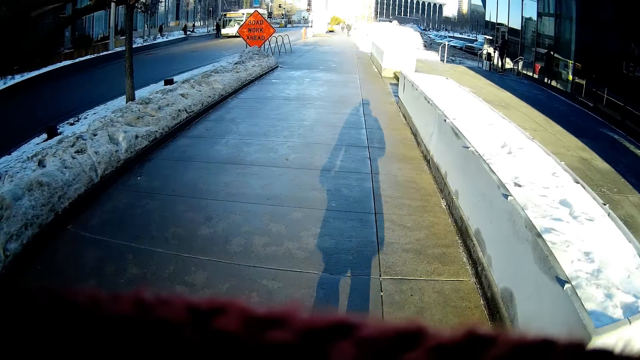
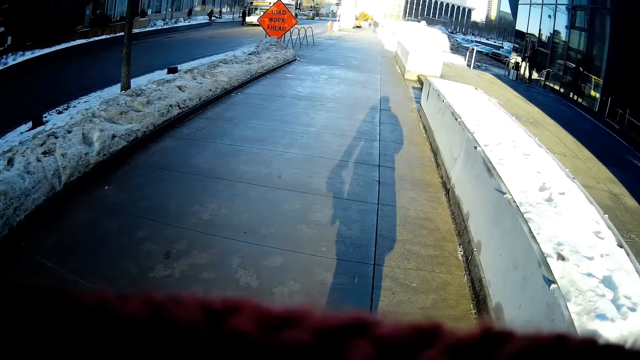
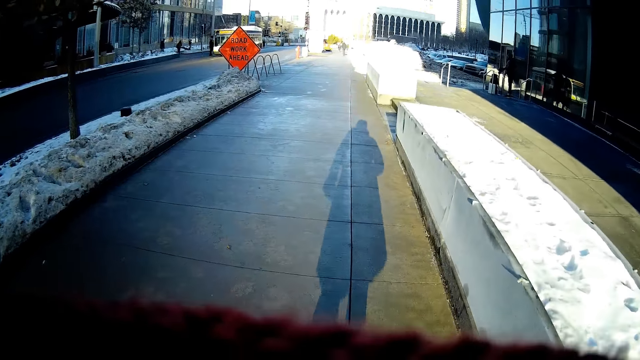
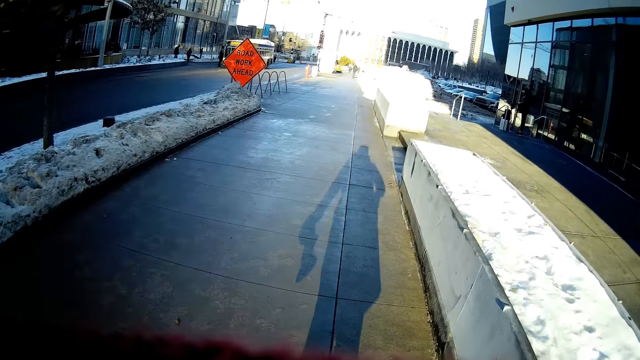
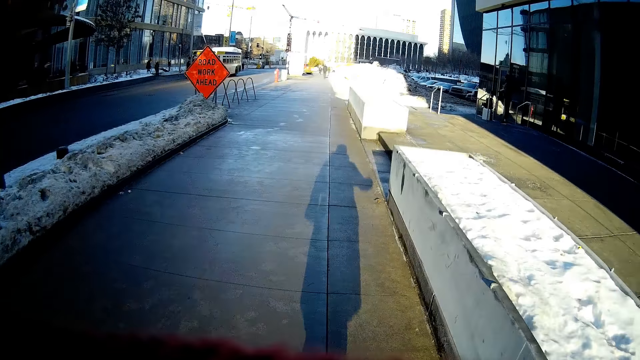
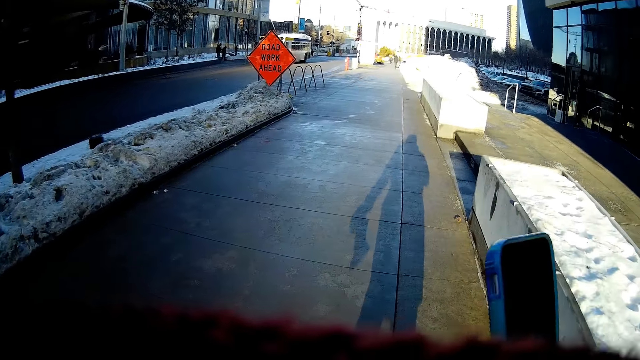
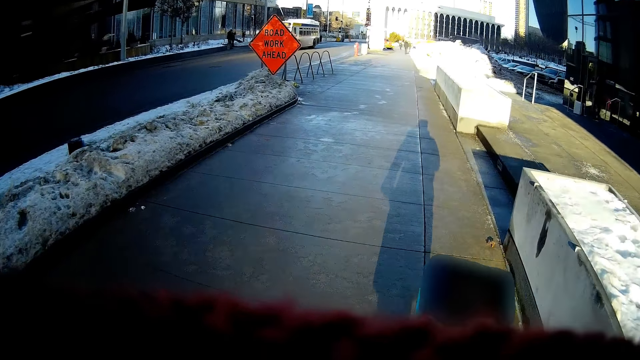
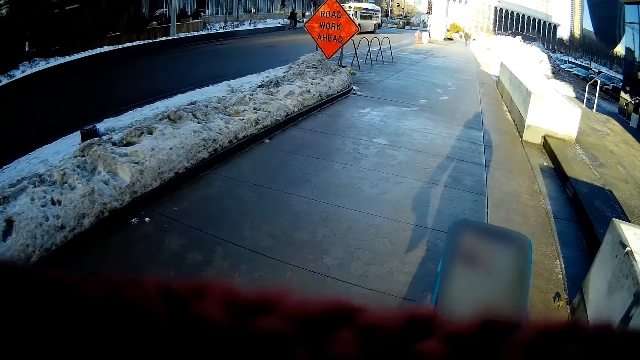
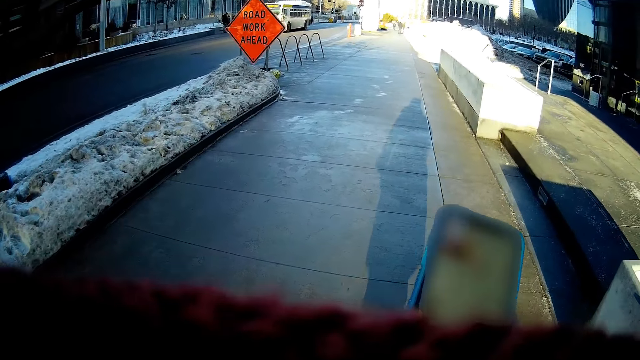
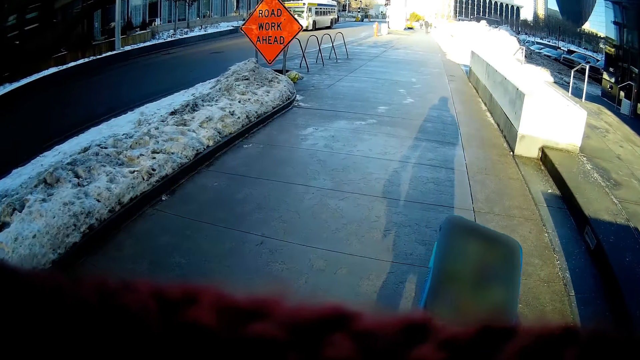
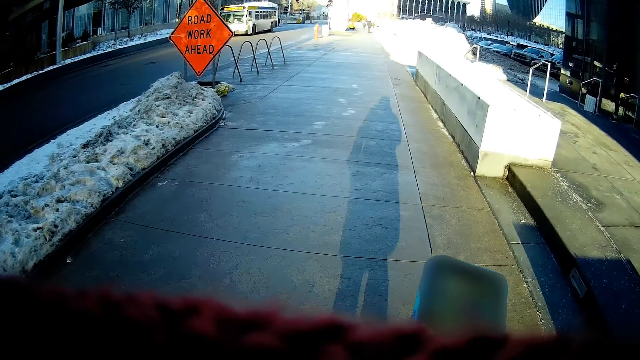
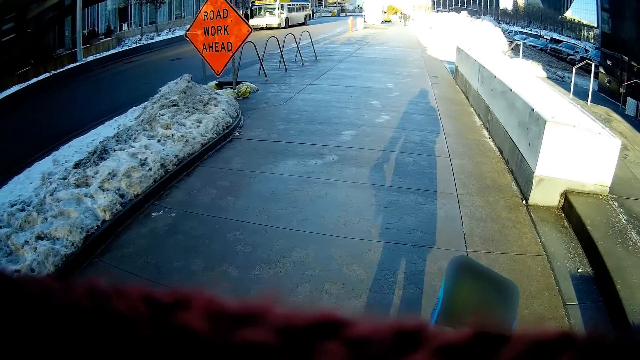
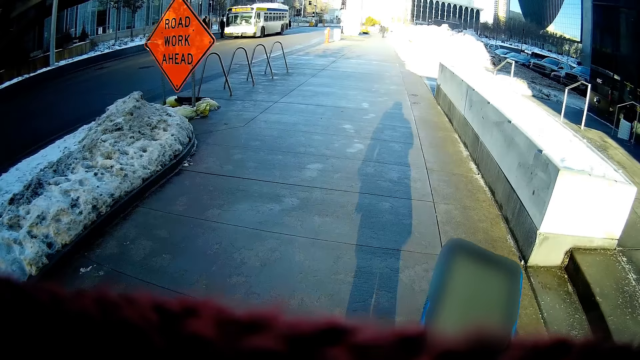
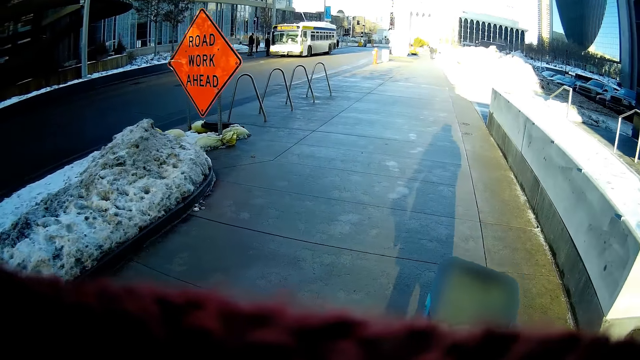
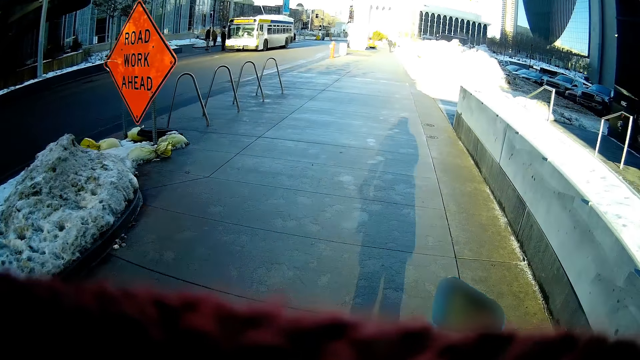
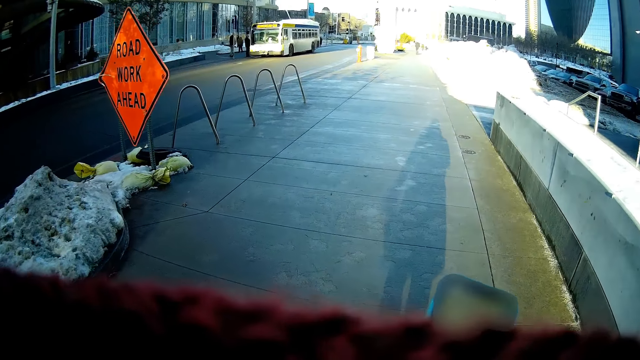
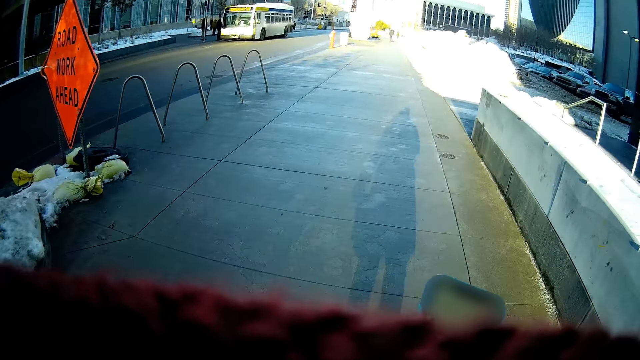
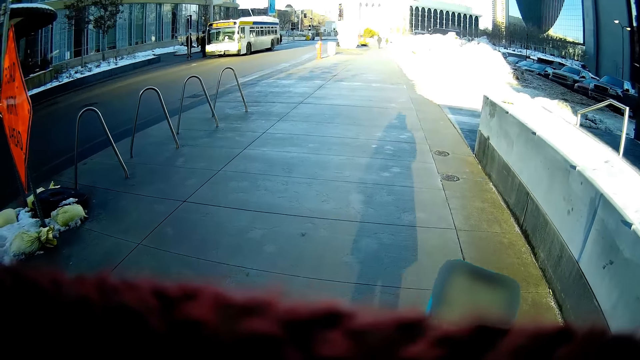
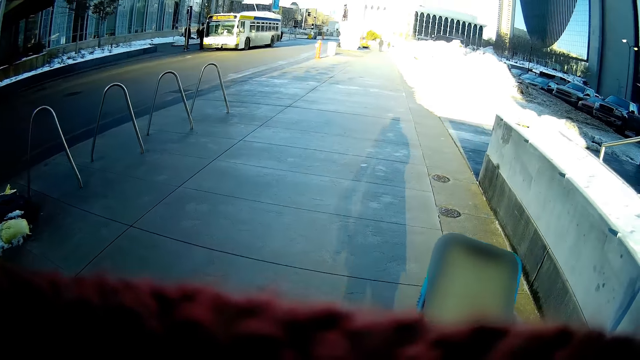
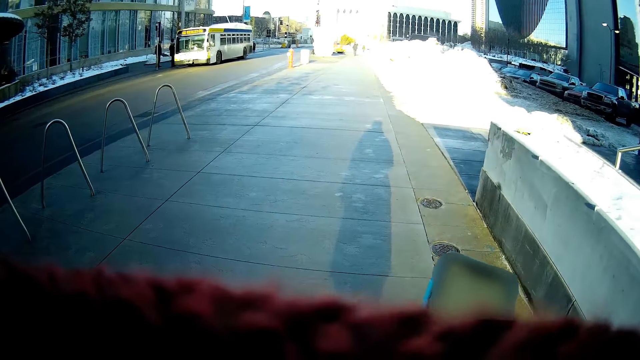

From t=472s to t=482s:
The camera wearer removes the mobile phone from the pocket. He holds the phone with his right hand. He presses the phone with his right hand. He scrolls the mobile phone with his right hand.

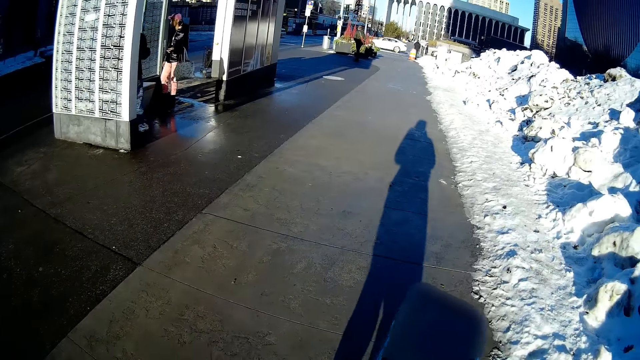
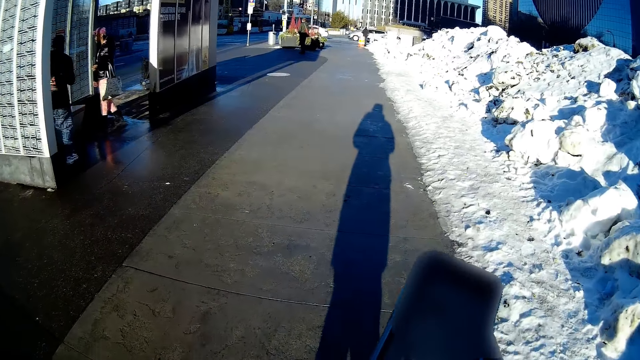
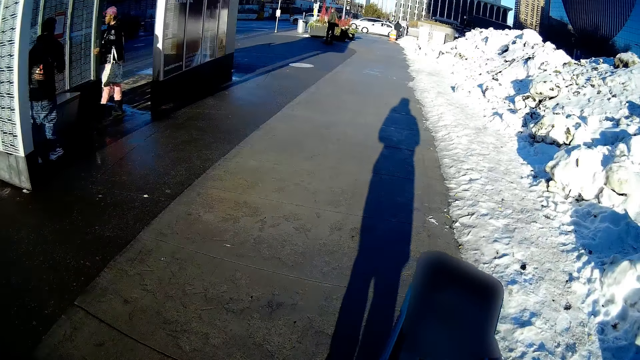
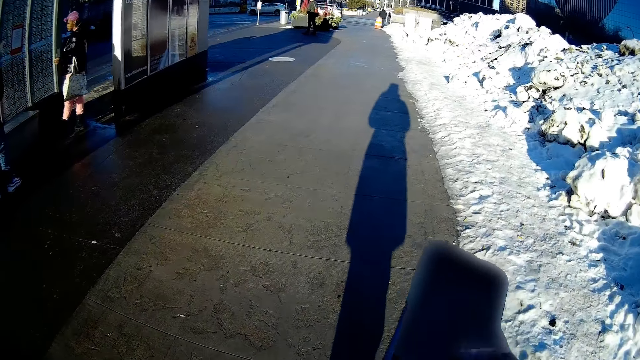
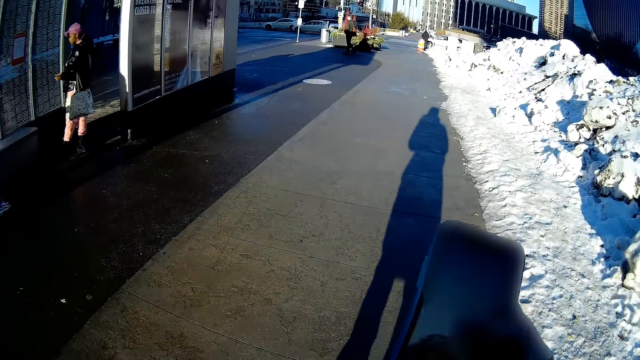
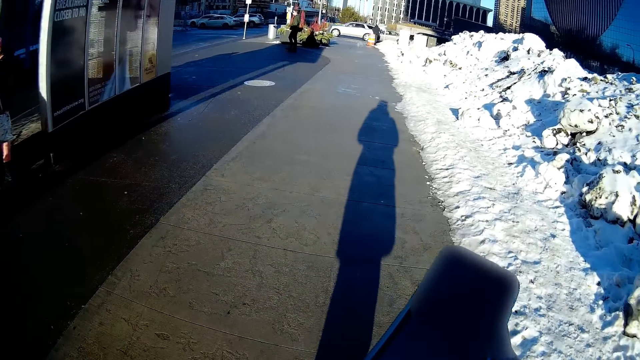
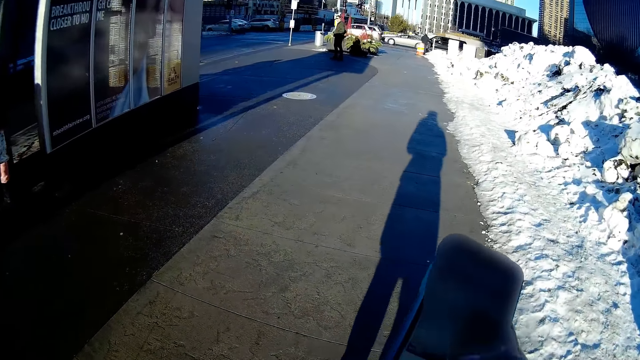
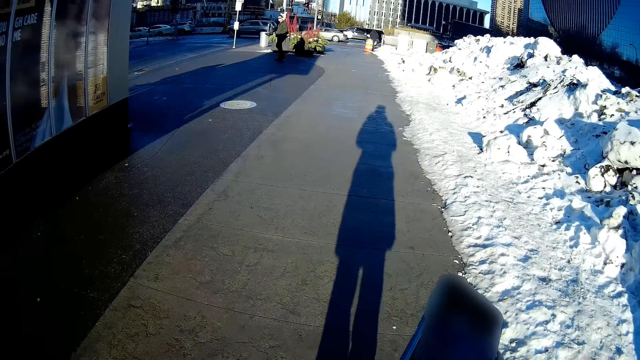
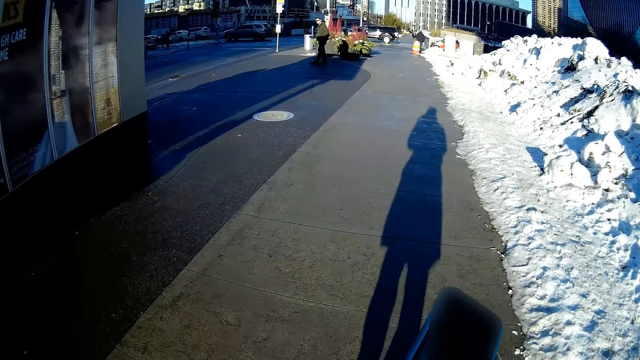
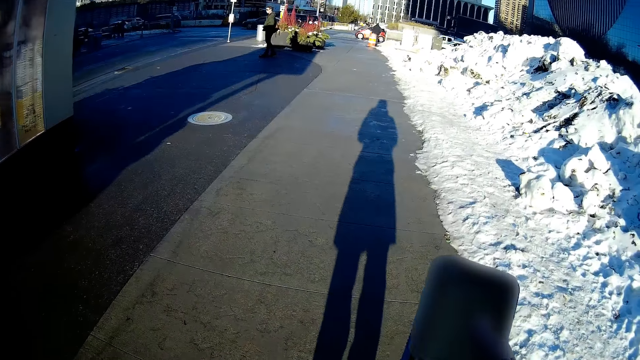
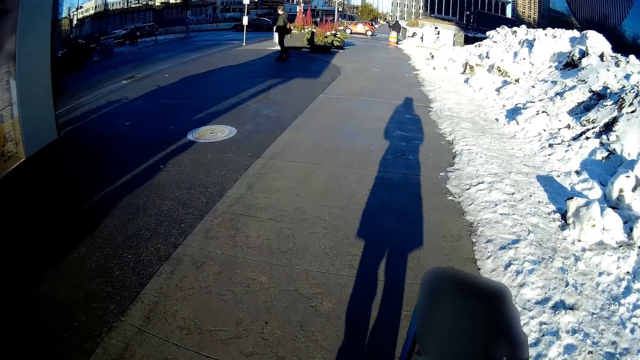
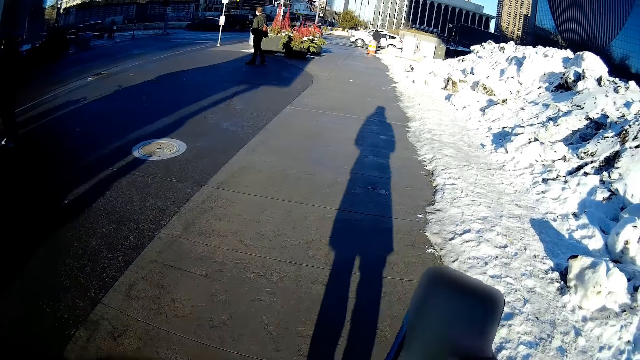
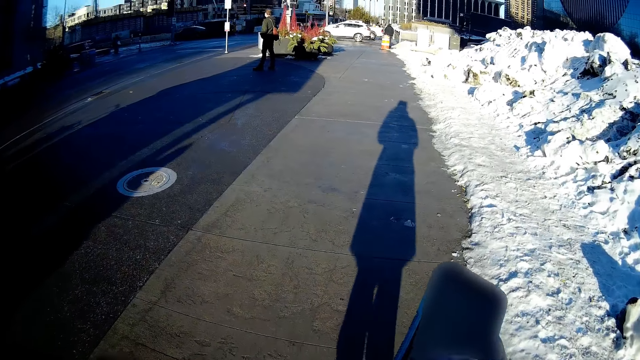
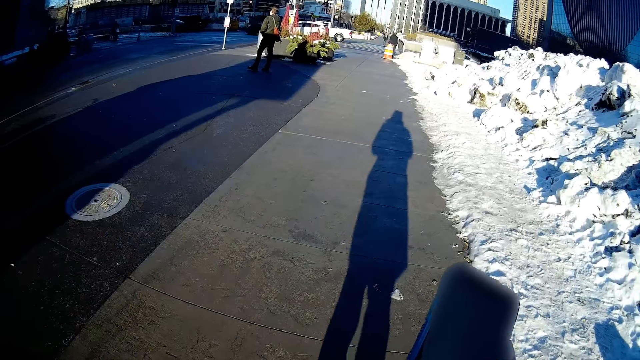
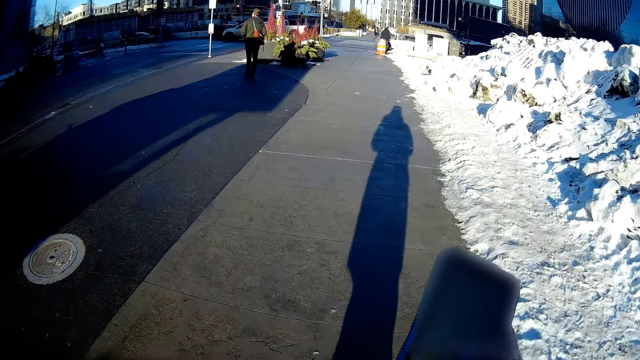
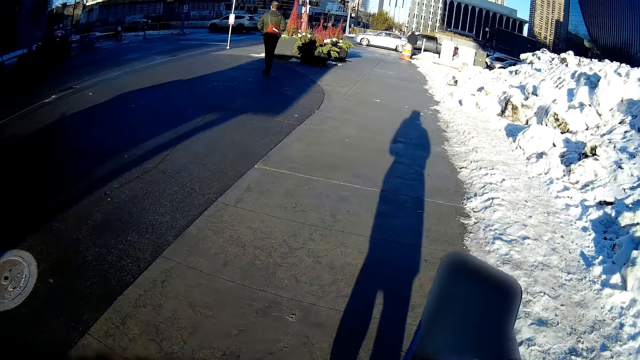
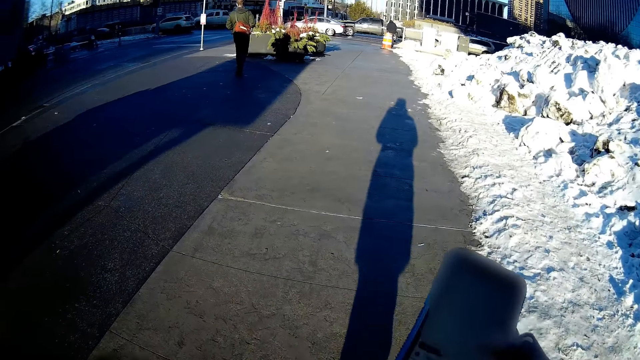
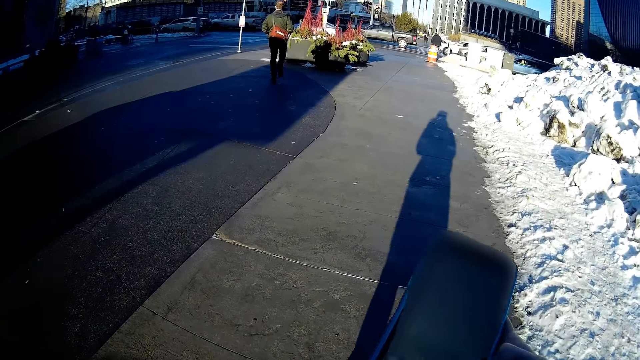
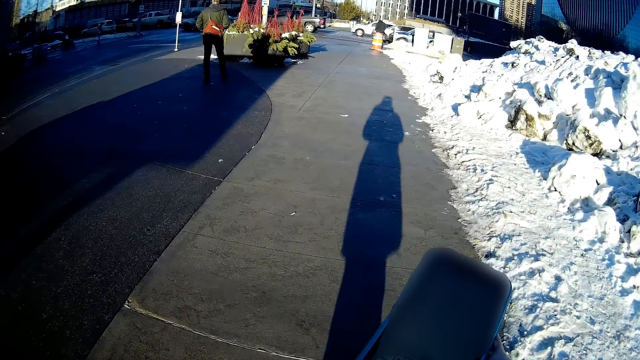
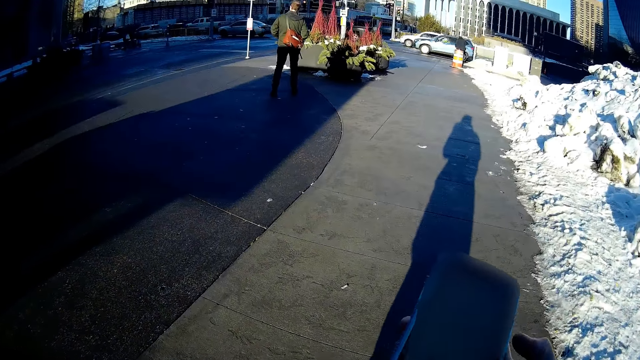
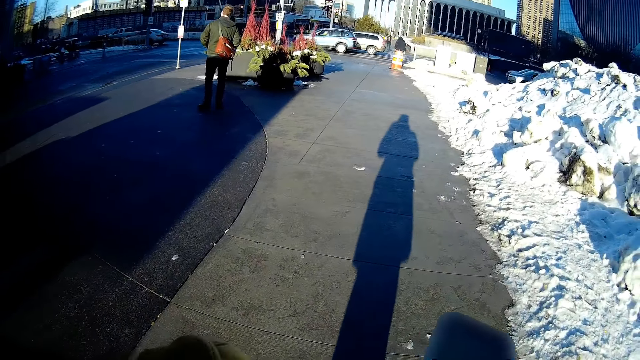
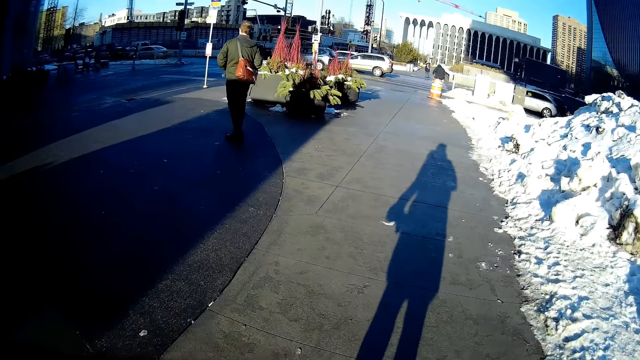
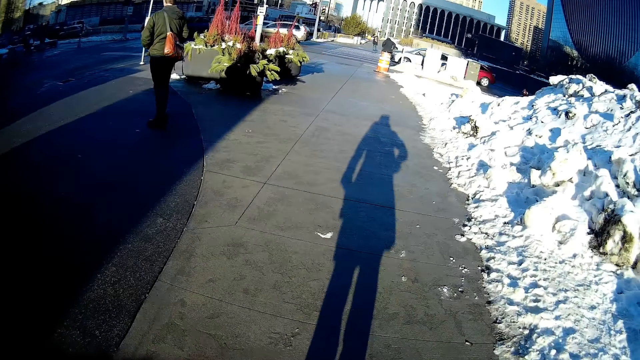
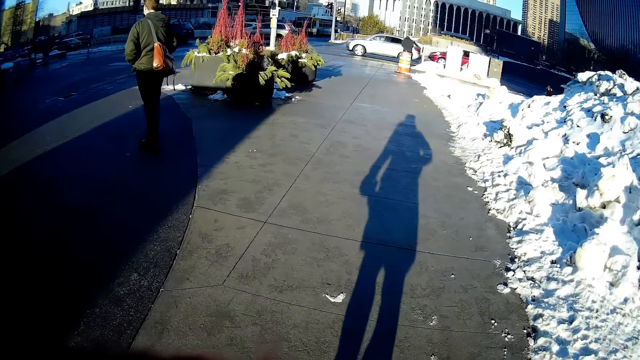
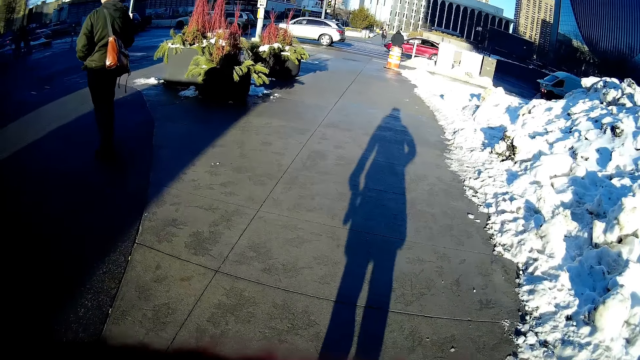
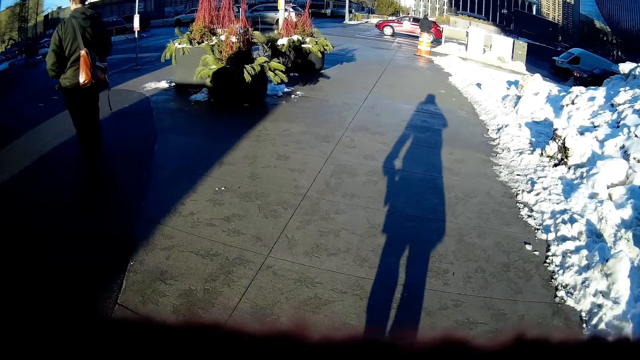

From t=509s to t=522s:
The camera wearer walks past a bus stop. They return the mobile phone in the pocket. They walk along the road.
